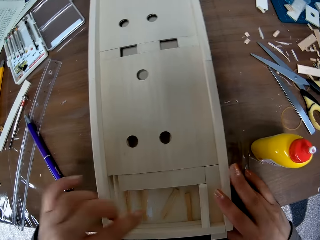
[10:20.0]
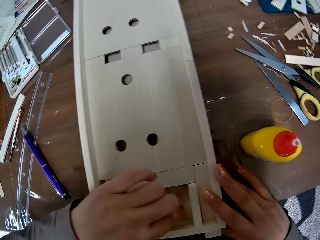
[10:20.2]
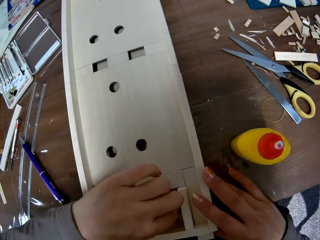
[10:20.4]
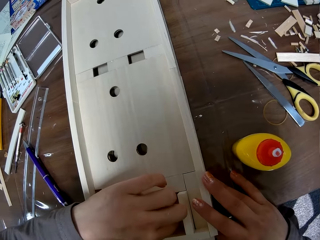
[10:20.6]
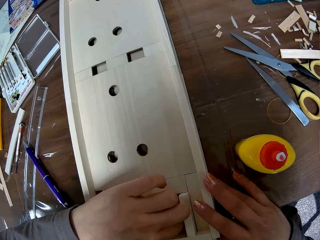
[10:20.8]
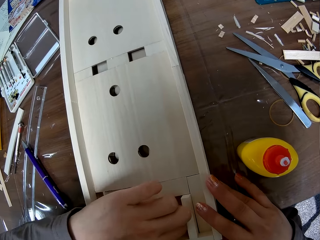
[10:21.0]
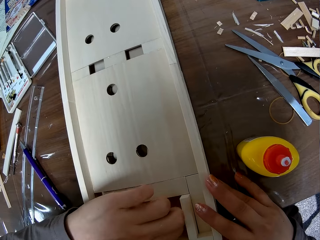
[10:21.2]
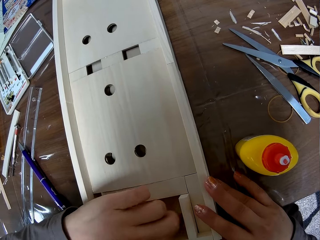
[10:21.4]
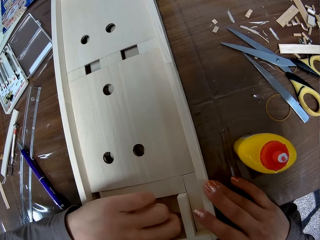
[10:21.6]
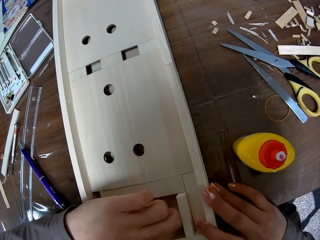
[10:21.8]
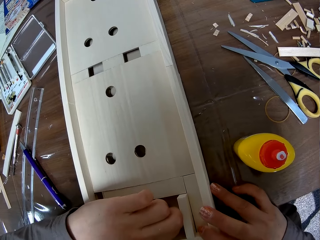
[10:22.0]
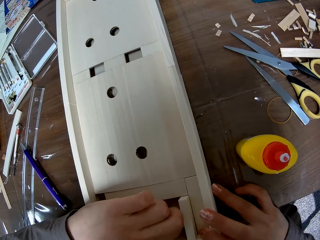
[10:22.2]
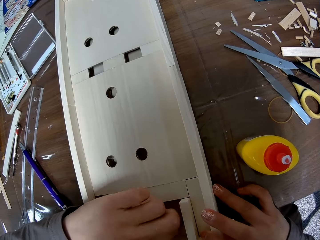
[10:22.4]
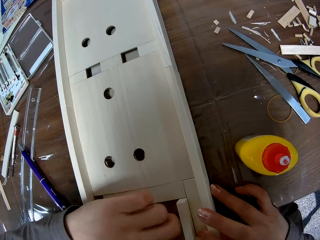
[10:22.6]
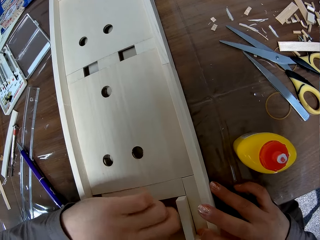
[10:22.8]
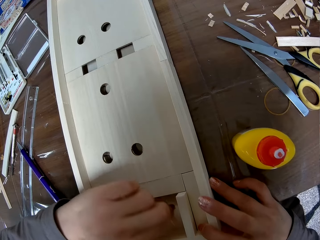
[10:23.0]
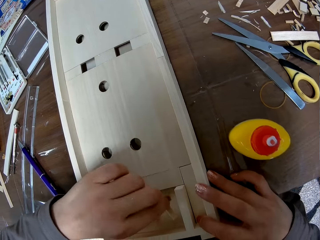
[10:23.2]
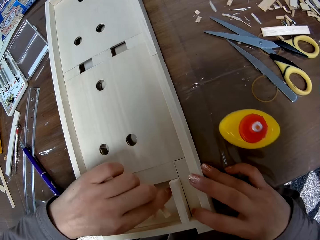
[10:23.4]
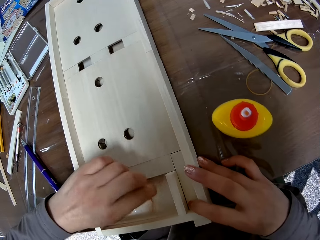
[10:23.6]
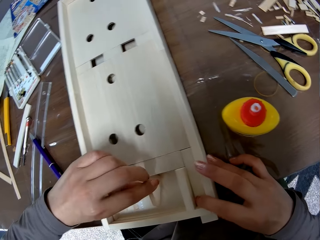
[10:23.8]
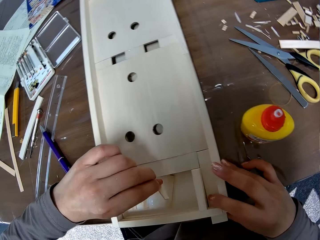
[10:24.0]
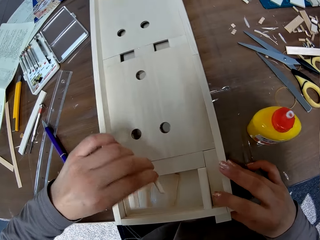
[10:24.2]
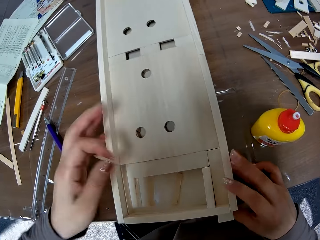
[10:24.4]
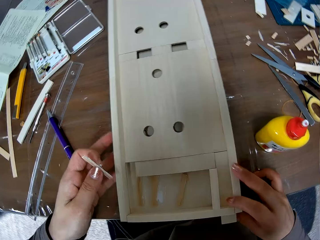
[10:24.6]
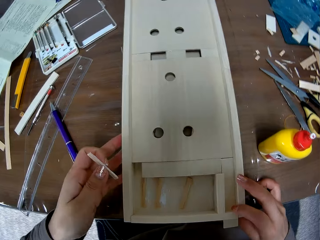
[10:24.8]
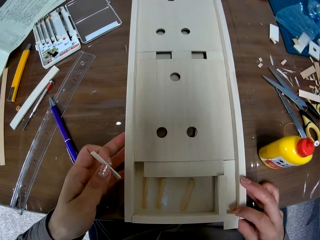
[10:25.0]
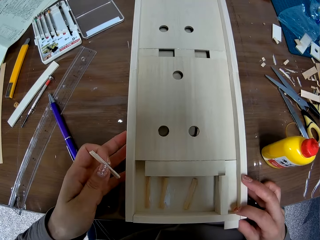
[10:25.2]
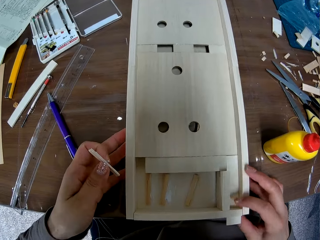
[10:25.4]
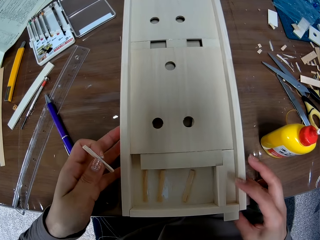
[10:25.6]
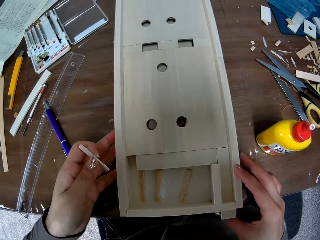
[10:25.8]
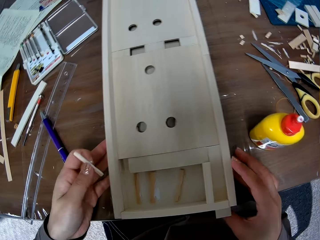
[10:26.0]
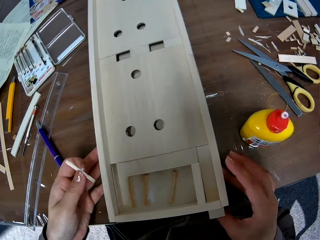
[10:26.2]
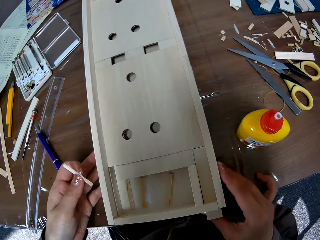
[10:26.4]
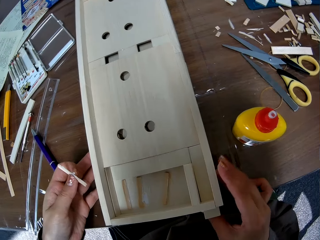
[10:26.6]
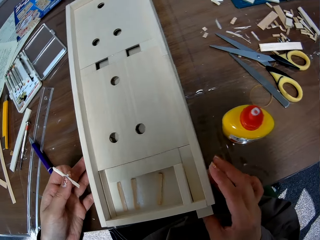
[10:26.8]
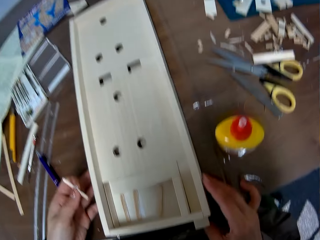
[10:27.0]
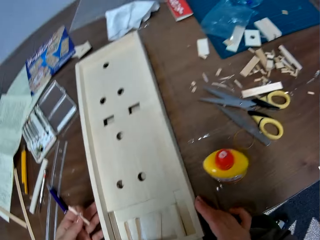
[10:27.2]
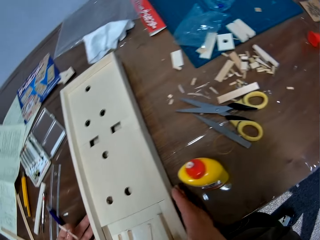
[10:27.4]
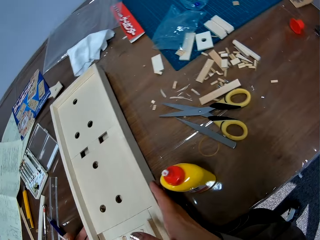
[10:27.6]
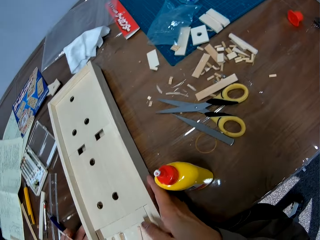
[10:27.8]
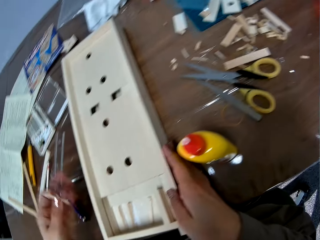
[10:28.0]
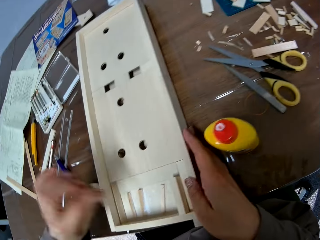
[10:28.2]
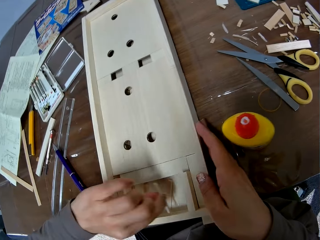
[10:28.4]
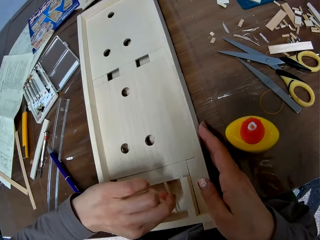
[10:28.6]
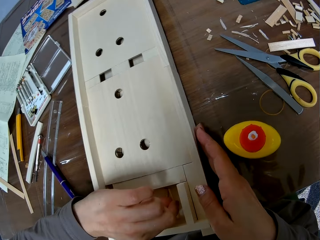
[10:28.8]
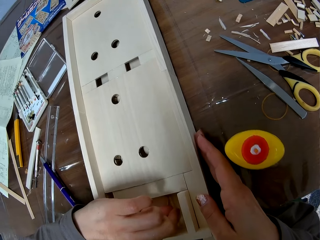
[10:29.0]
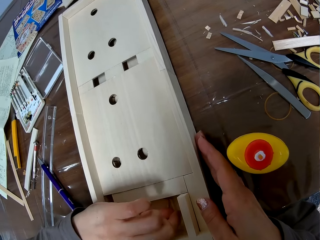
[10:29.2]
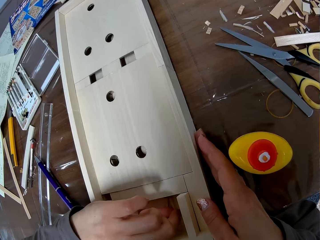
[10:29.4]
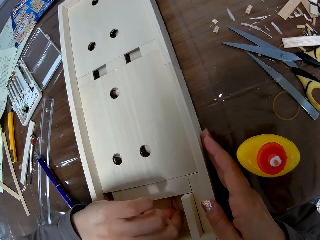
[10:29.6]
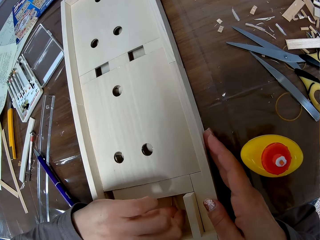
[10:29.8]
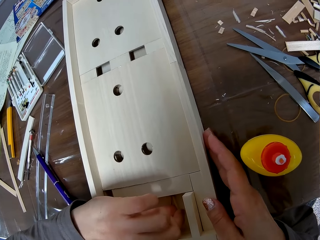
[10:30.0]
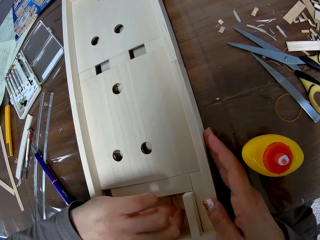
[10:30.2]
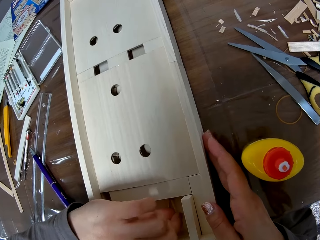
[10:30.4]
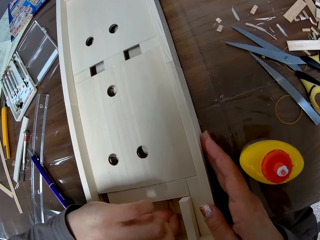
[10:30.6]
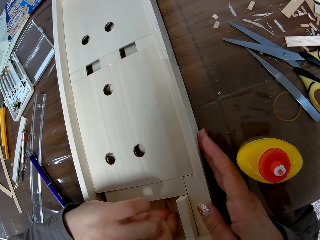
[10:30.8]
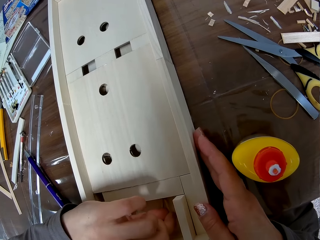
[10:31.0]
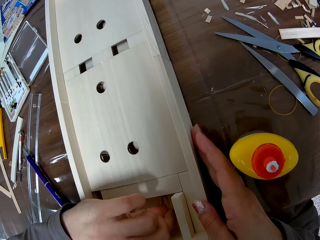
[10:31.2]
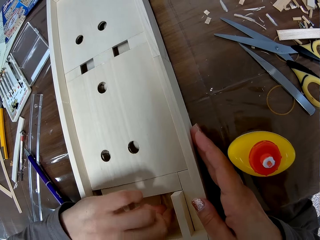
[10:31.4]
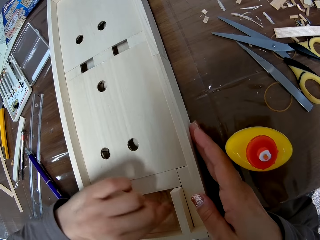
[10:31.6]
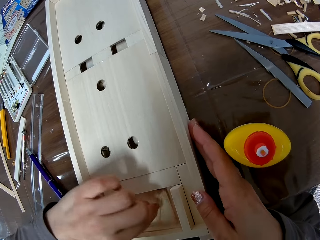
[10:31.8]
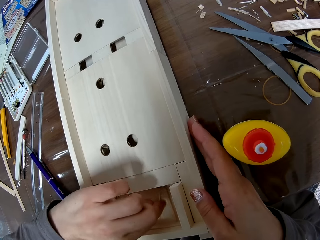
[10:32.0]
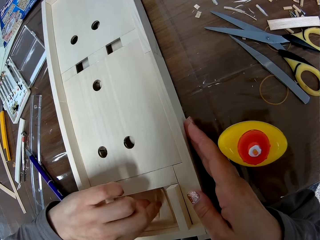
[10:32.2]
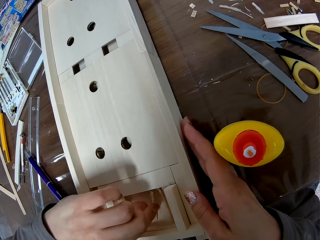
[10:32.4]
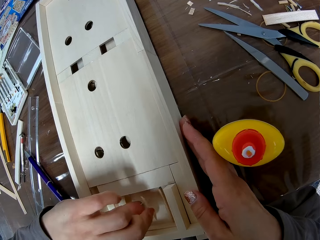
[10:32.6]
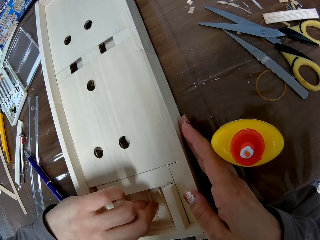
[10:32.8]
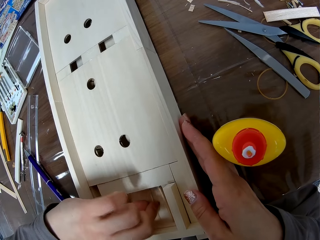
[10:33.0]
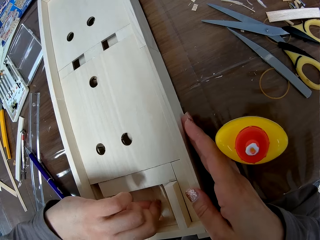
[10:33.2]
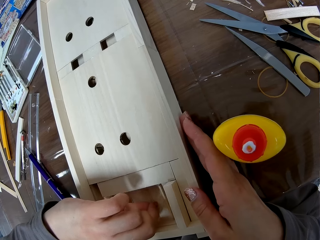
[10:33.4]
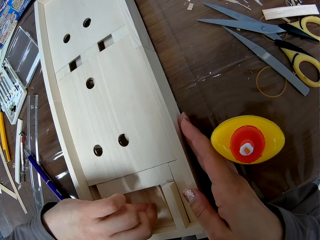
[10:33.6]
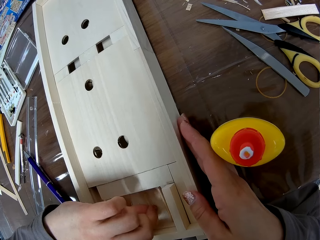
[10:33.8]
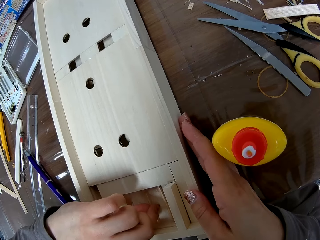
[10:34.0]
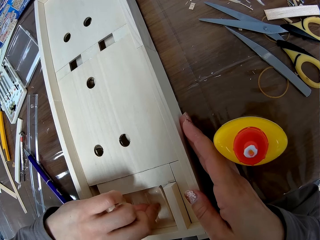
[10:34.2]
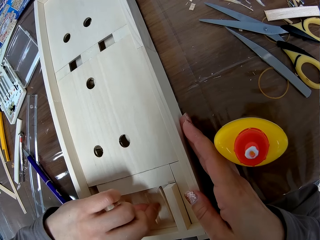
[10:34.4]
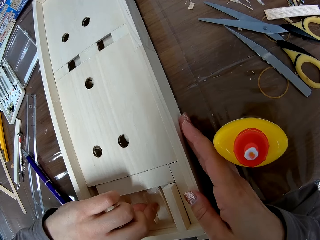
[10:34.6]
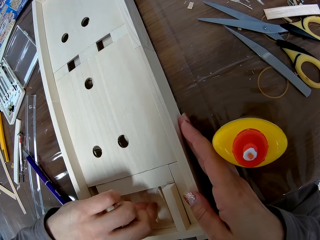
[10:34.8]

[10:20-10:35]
The camera wearer picks the other piece of wood from the piece of wood with her left hand. She moves the woodwork with her right hand. She places the other piece of wood on the piece of wood. She adjusts the other piece of wood on the piece of wood.

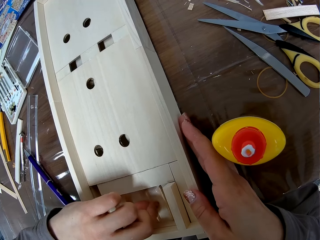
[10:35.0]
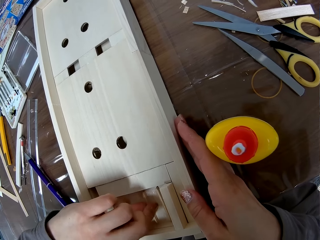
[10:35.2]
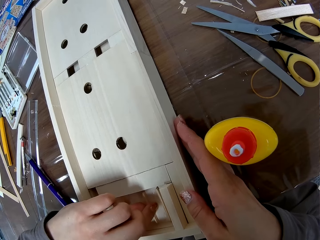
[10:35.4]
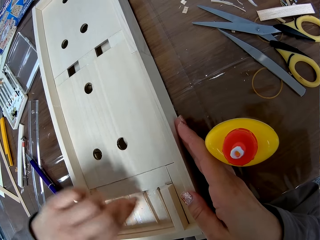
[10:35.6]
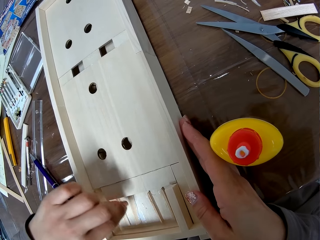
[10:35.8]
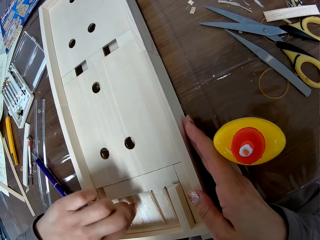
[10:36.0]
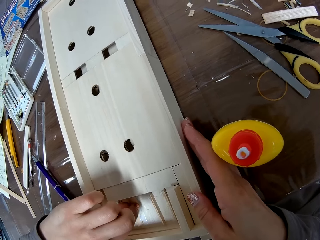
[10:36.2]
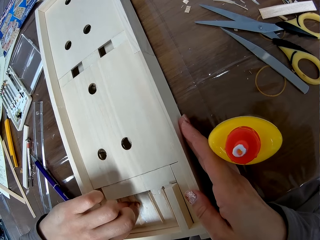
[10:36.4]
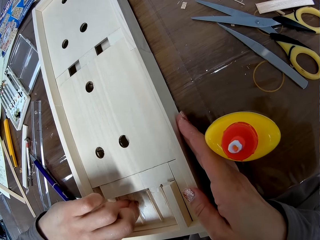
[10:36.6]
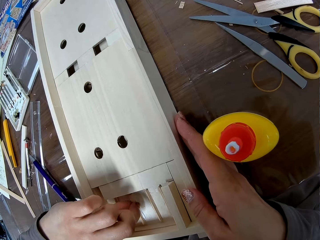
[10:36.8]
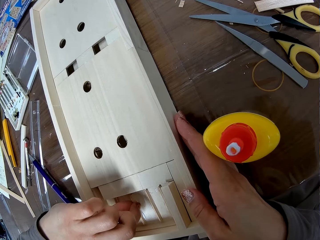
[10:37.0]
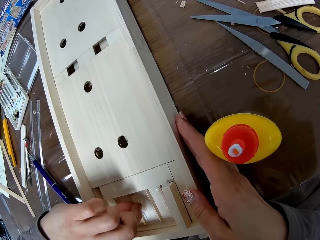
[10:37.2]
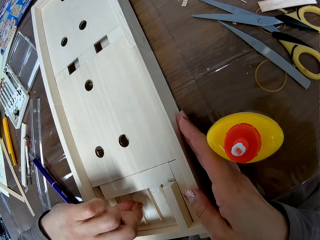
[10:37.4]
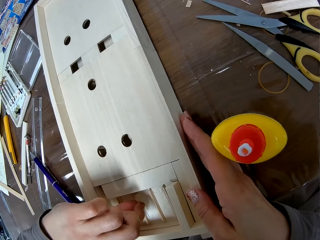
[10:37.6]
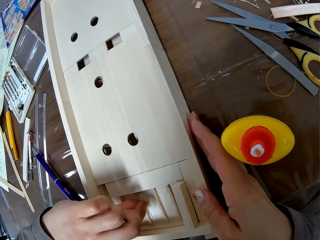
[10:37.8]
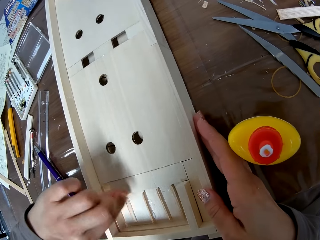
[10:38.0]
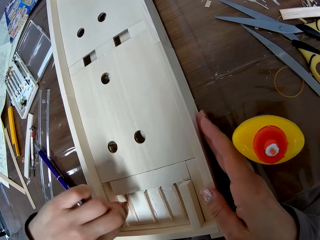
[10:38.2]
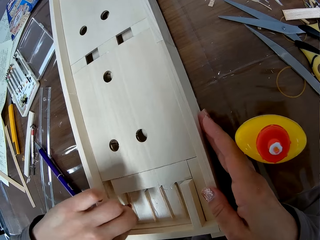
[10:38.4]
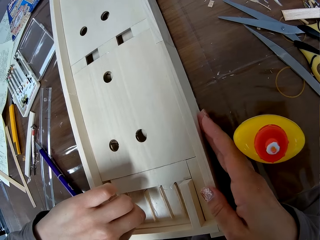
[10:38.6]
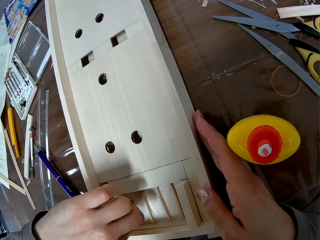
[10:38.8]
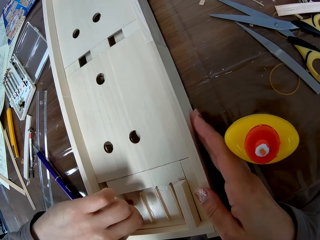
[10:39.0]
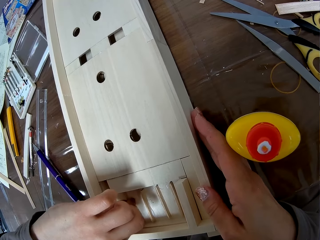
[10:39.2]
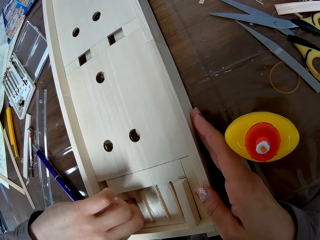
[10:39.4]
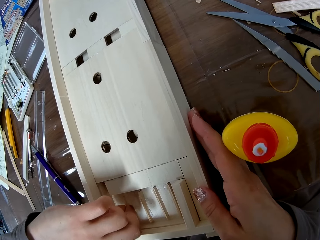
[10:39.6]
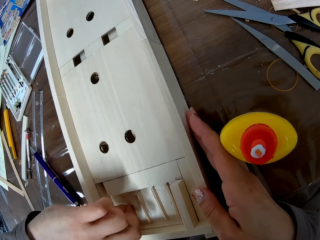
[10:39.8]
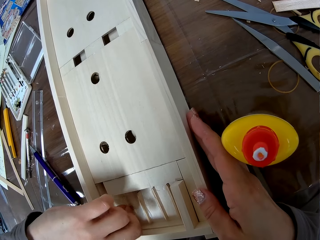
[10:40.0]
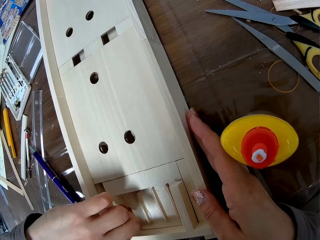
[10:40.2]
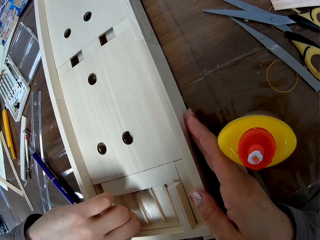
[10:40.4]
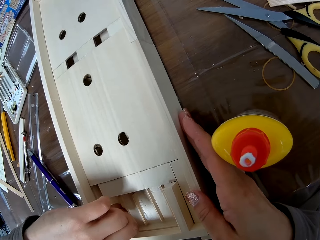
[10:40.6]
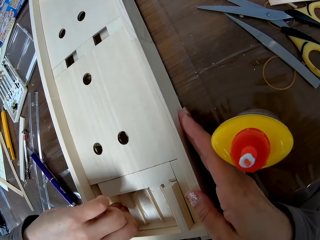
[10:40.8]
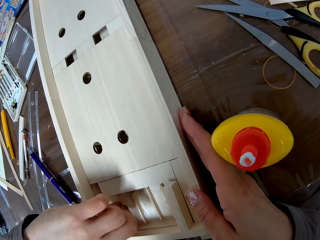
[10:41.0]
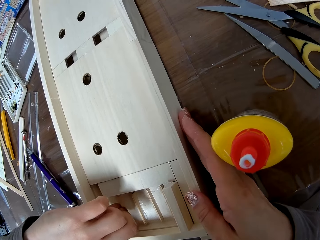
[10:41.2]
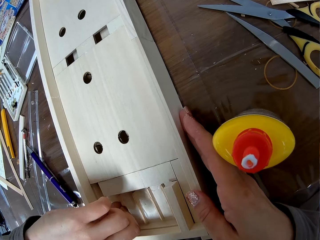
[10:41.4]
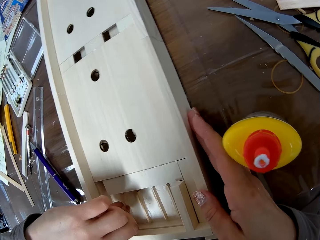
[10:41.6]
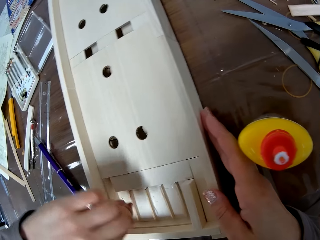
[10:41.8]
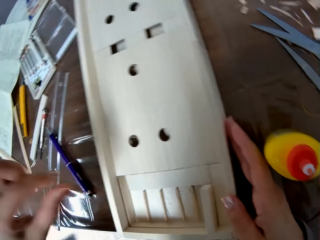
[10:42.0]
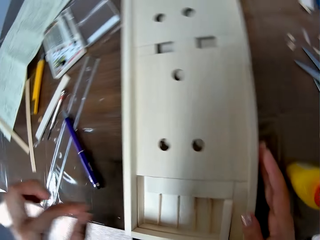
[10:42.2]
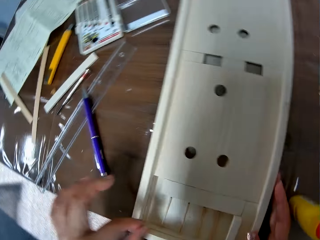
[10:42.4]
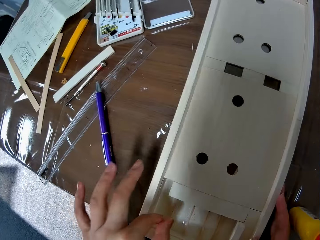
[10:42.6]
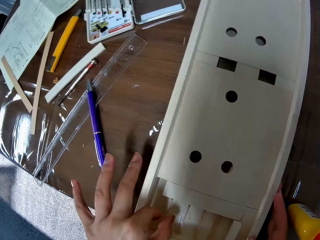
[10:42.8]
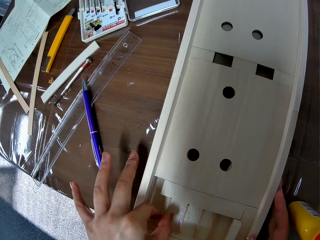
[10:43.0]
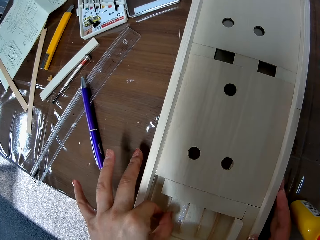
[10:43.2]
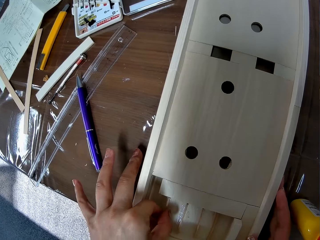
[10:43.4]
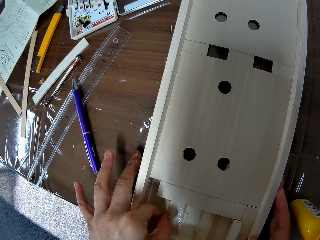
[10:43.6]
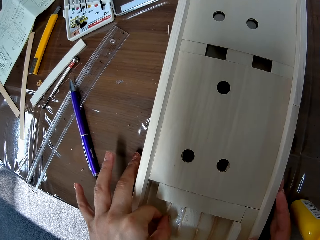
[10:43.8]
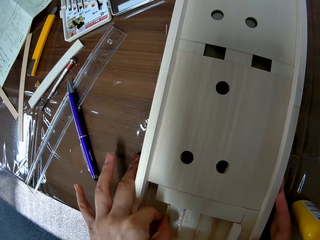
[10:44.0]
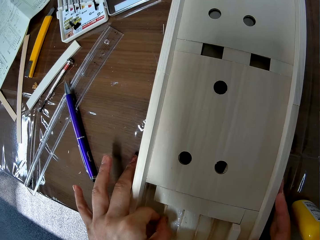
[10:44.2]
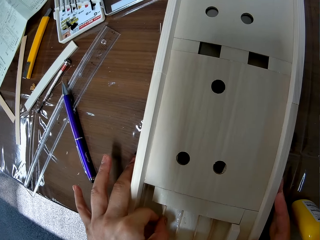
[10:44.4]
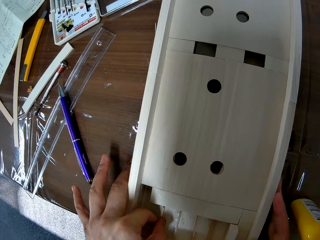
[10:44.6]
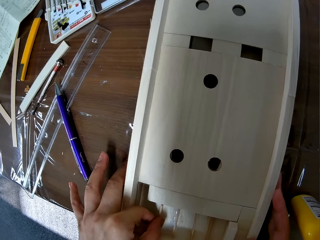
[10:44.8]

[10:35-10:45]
The camera wearer adjusts the other piece of wood on the piece of wood. They adjust it repeatedly.
